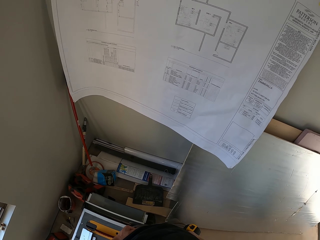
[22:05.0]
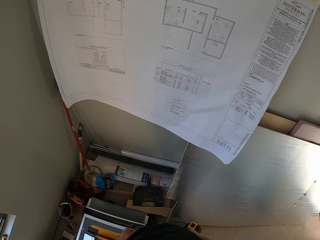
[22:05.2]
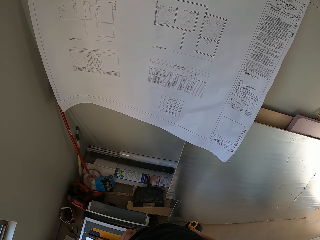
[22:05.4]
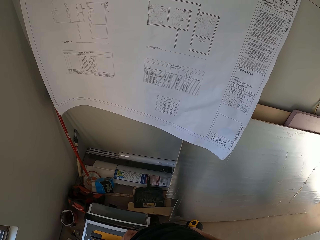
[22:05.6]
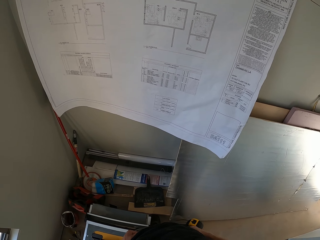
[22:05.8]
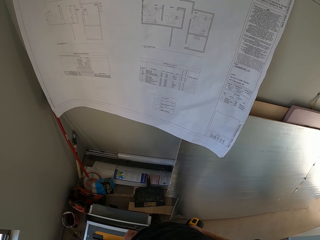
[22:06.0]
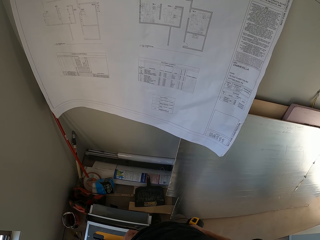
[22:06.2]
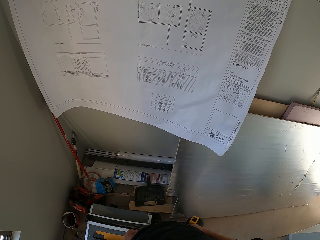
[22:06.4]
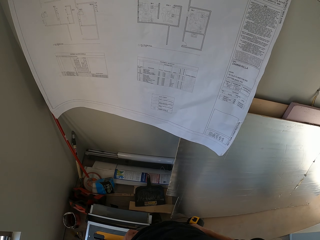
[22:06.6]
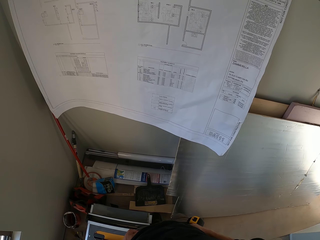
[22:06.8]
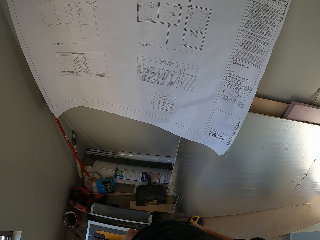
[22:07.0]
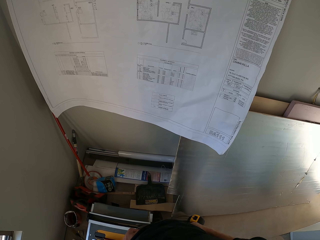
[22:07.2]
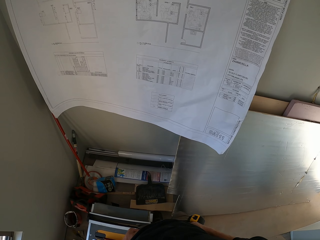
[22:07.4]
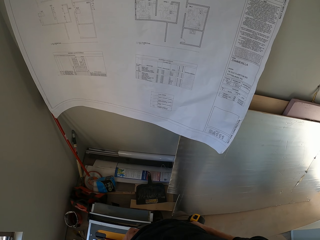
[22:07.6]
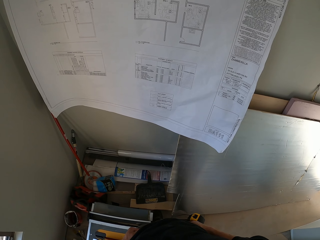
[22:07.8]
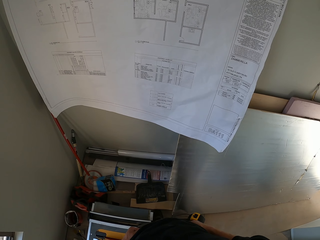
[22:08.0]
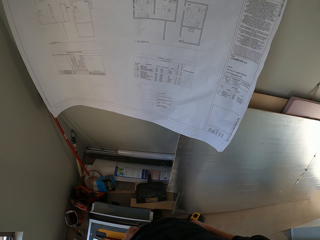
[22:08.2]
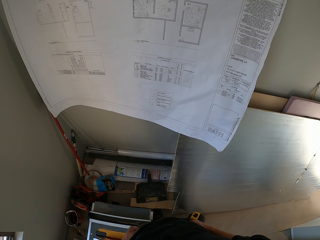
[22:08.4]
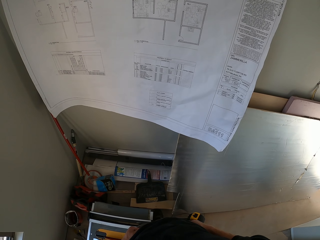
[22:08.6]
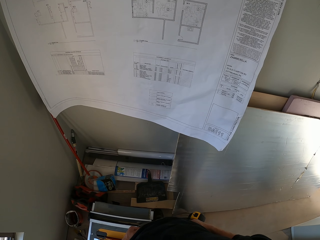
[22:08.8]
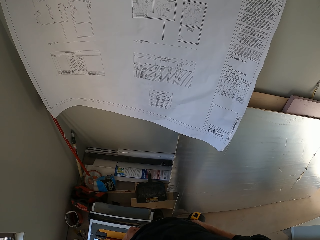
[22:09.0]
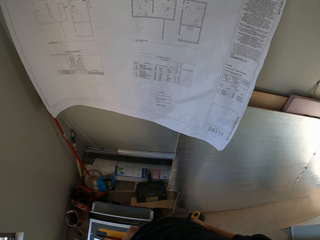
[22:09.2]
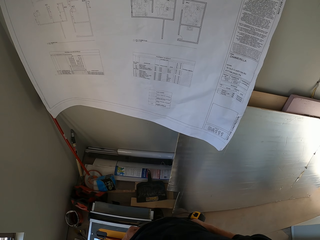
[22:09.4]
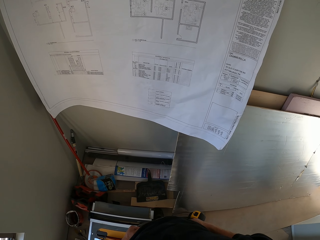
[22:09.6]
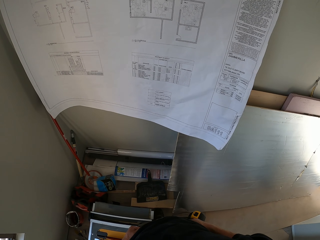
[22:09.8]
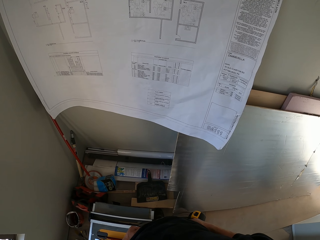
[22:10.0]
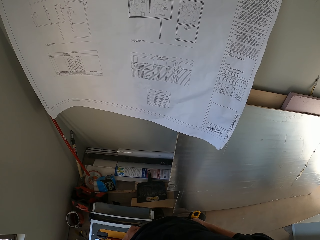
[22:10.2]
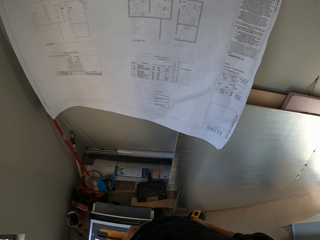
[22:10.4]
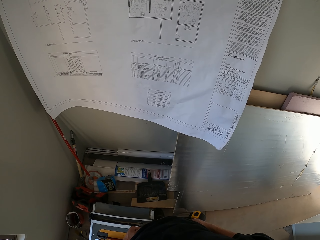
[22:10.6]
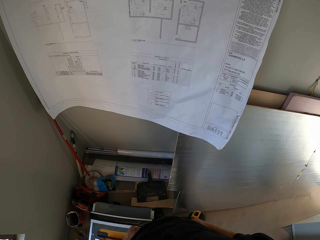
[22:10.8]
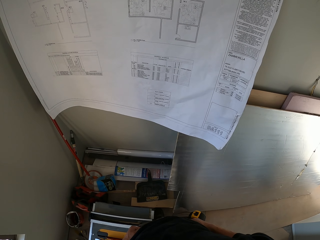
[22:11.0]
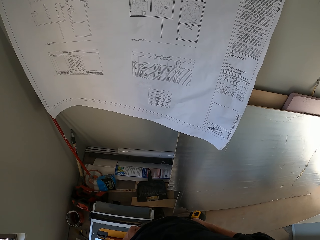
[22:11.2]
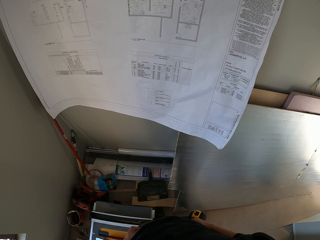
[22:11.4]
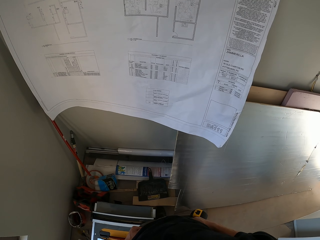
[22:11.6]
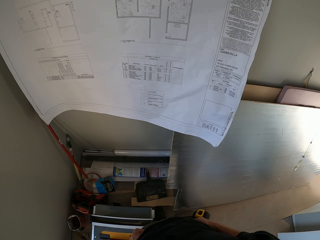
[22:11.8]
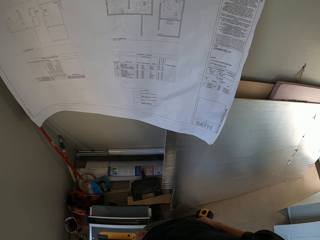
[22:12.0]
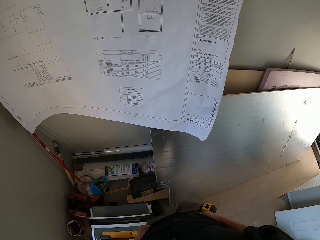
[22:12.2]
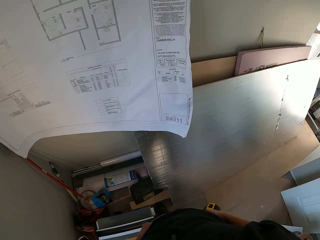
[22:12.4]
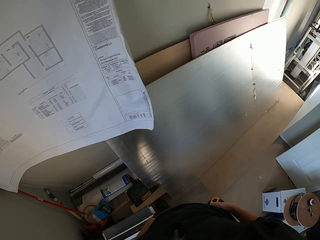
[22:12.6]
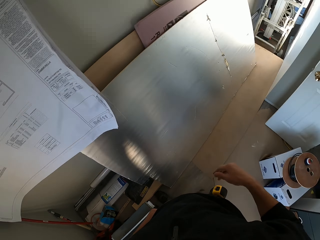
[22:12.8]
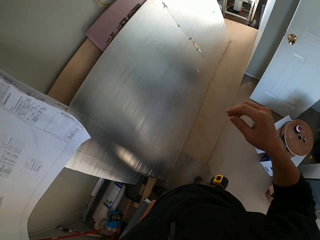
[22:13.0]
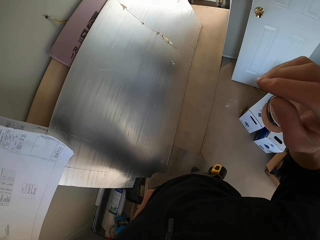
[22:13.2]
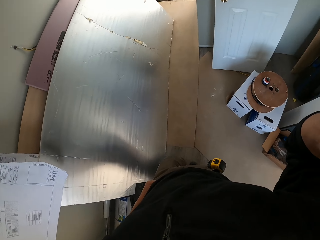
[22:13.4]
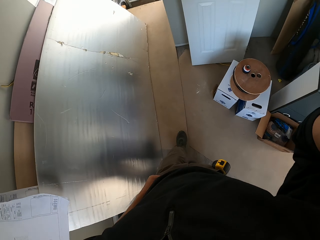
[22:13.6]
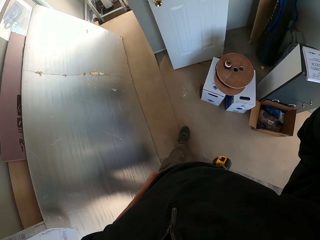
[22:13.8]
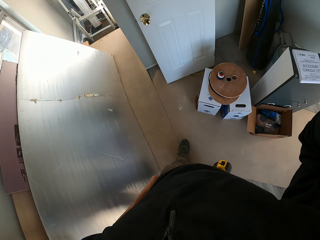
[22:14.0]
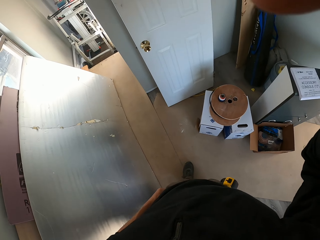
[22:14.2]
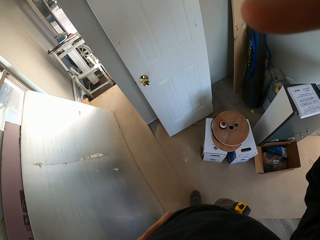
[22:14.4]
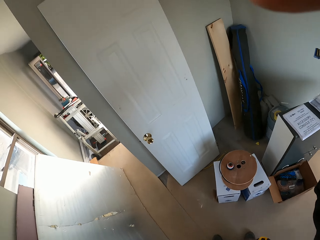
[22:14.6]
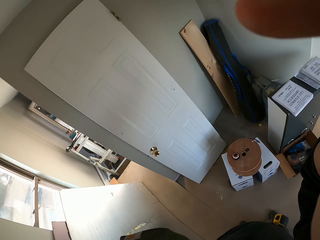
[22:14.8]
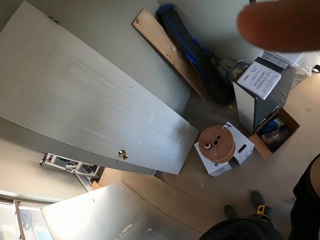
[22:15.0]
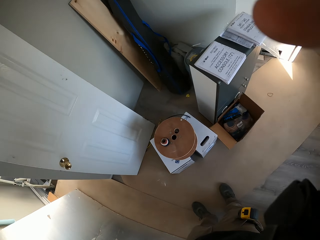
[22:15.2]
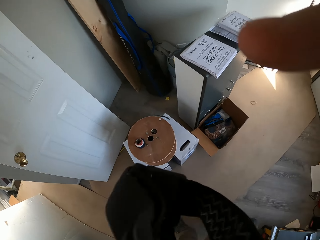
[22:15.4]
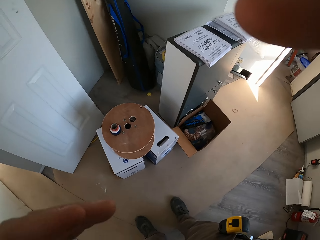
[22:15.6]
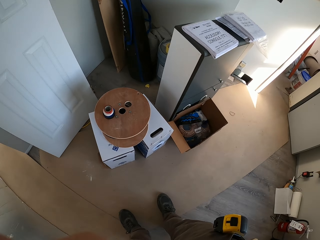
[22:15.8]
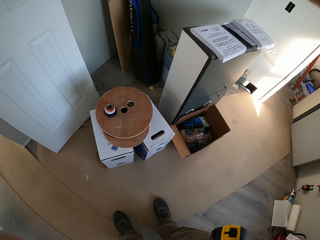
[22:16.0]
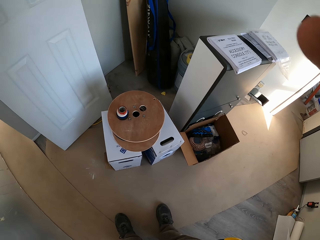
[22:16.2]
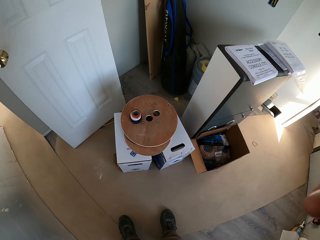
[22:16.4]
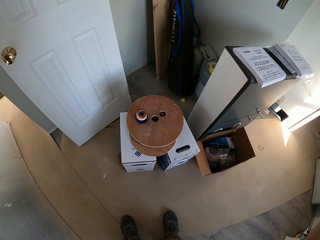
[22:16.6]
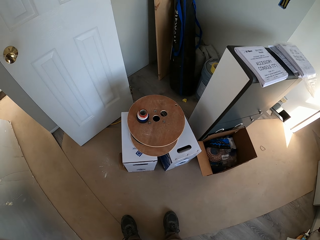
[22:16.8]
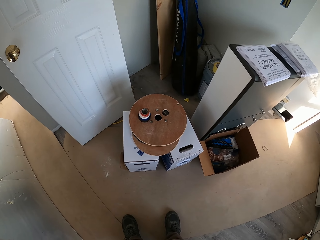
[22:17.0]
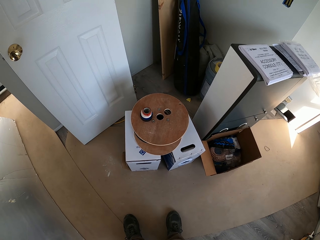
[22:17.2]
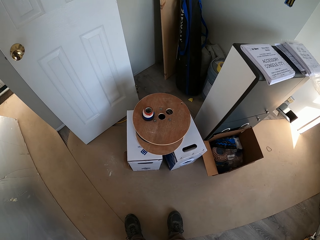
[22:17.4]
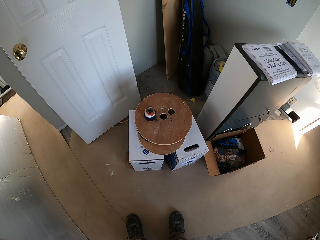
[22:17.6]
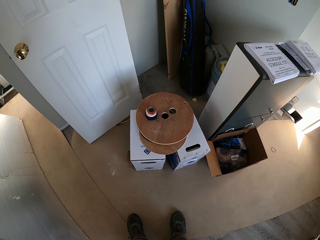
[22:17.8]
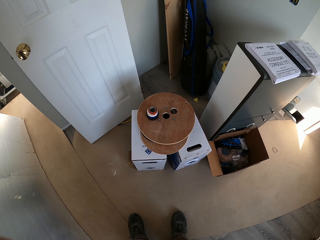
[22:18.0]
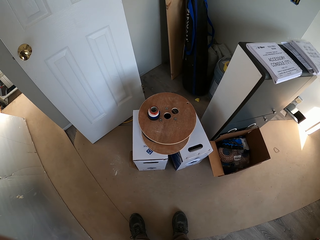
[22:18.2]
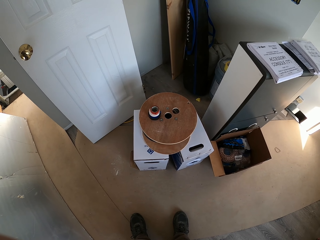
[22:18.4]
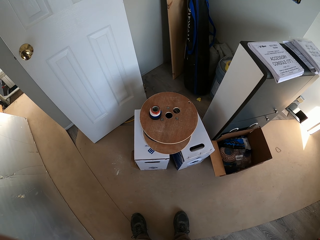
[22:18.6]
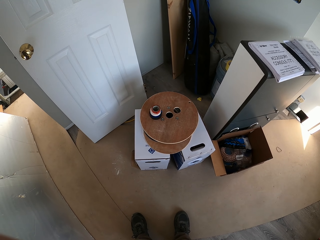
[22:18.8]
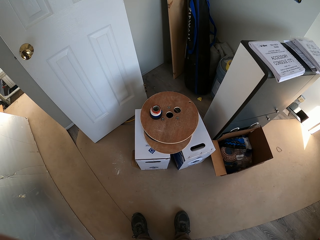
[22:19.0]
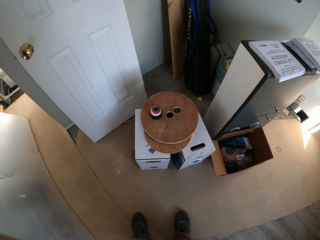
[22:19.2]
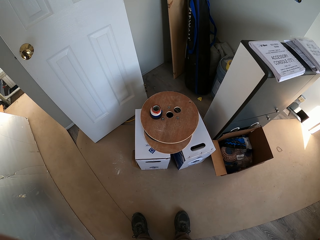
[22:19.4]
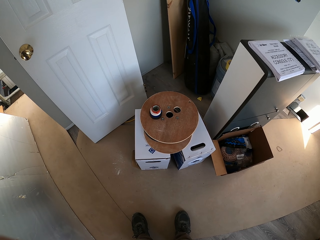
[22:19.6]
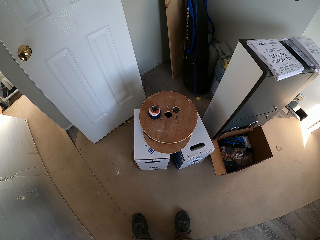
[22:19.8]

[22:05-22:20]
The camera wearer touches something. They turn around the room, adjust the camera and look at a cable holder.
